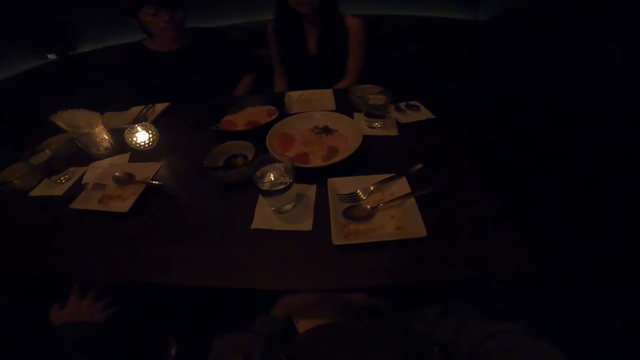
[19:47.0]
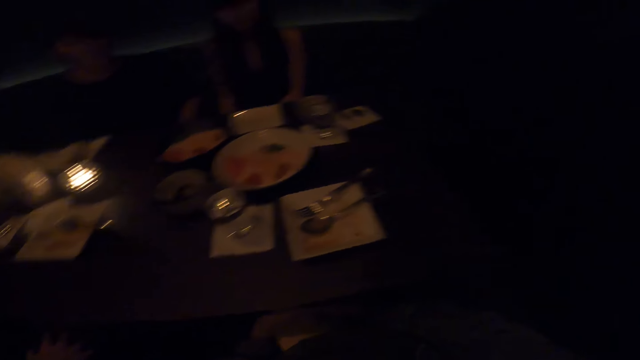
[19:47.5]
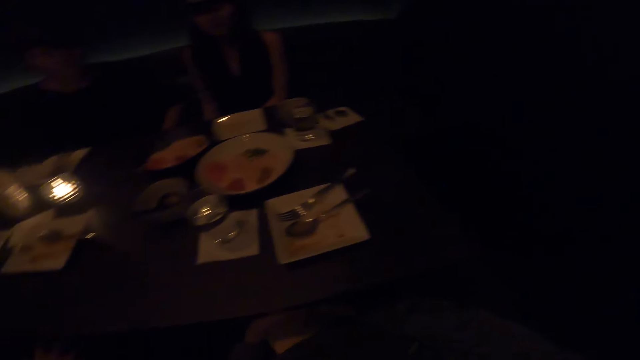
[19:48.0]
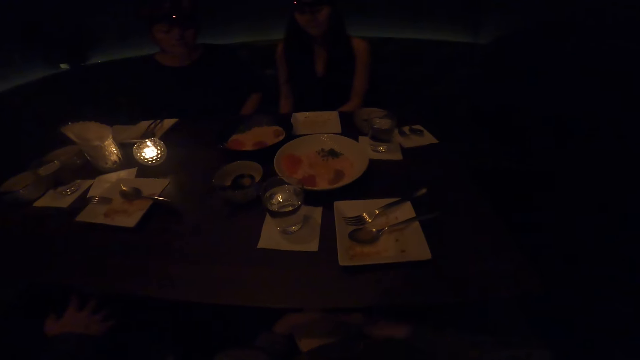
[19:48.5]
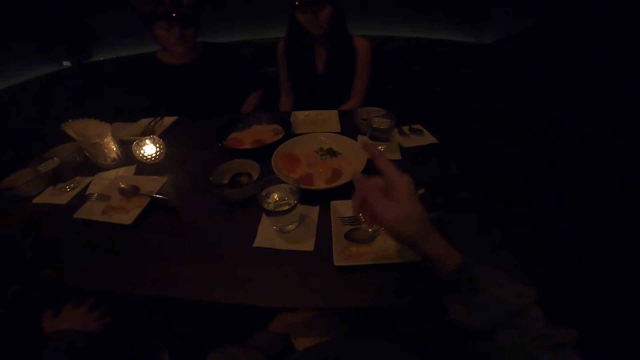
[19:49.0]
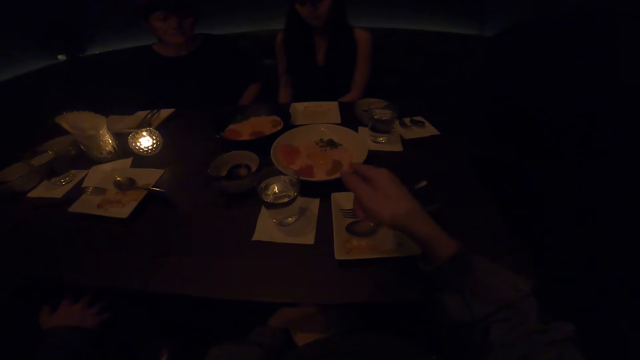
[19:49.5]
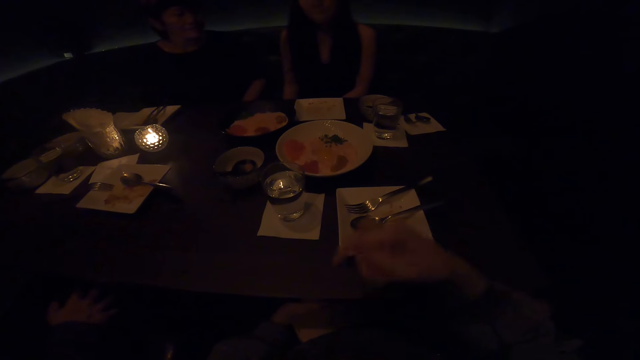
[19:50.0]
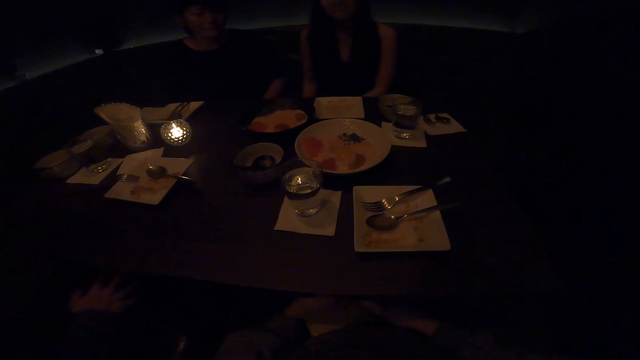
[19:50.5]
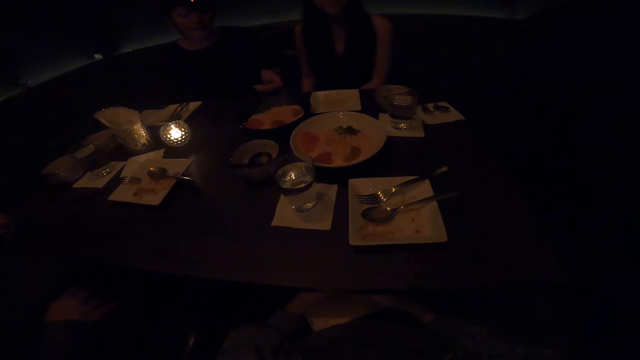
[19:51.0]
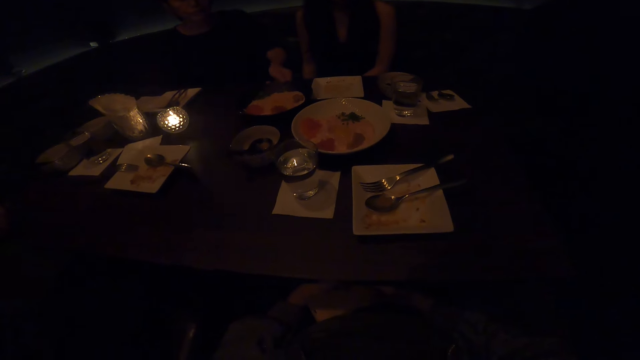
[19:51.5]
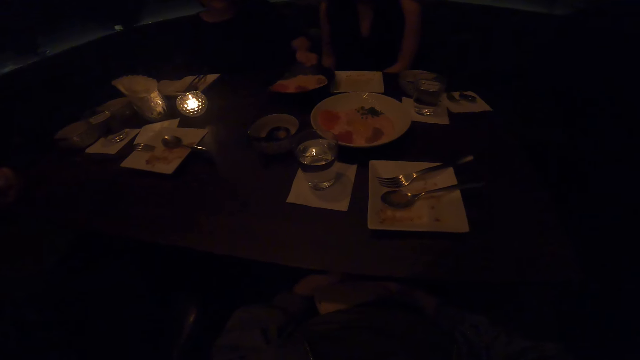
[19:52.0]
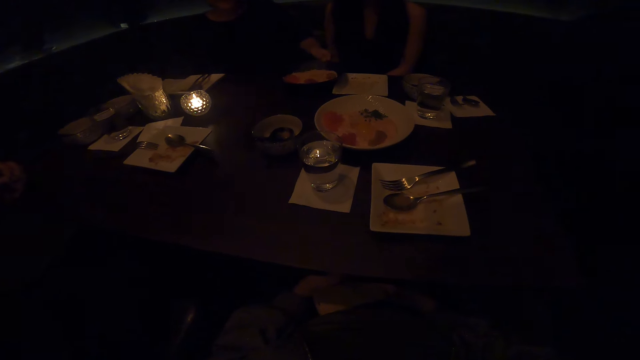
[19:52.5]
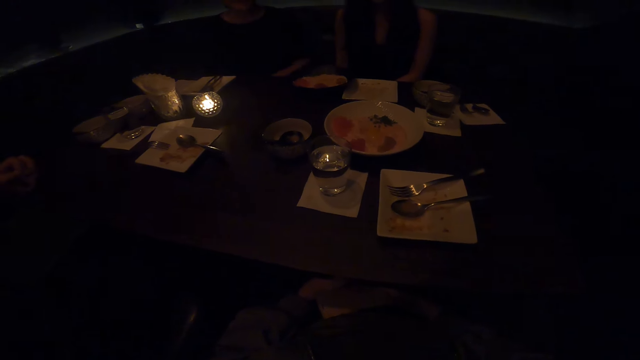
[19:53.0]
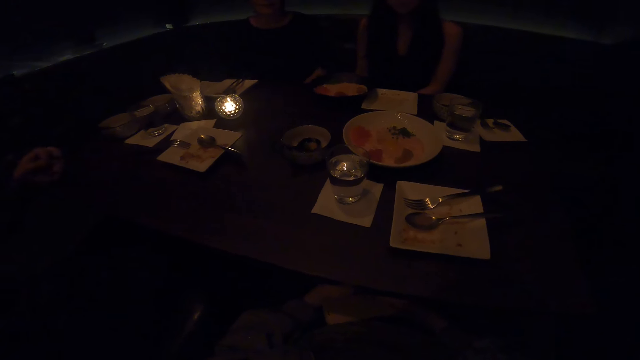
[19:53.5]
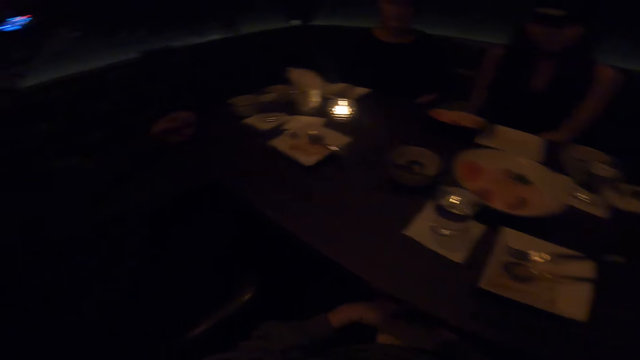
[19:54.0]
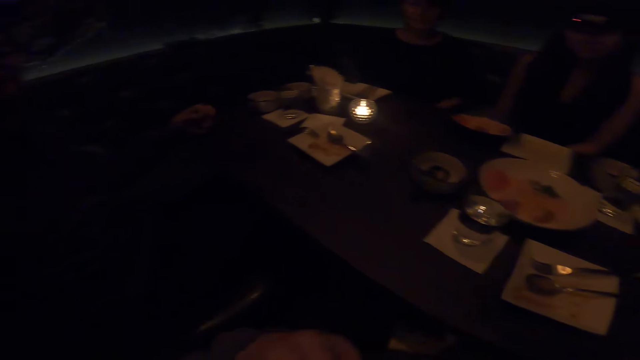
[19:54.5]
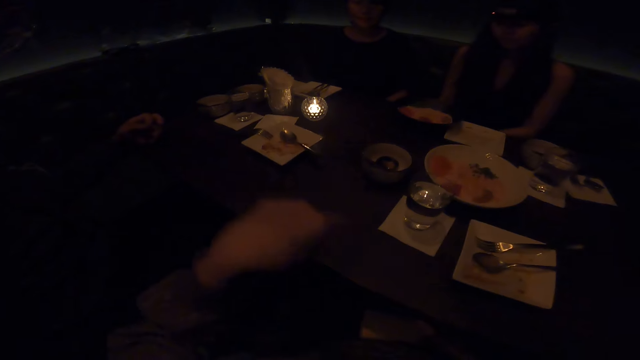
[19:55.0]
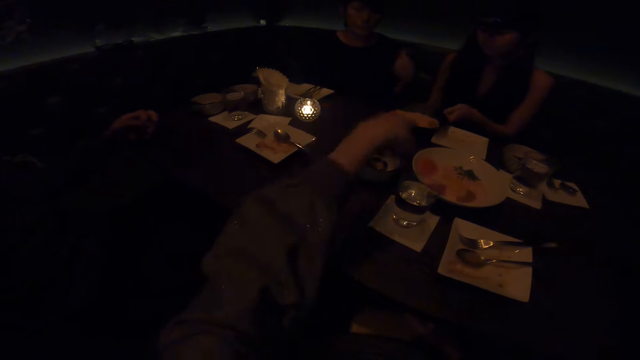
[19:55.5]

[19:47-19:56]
The camera wearer moves their hand. They converse with colleagues. A lady pulls a plate on the table. The camera wearer moves their hand.

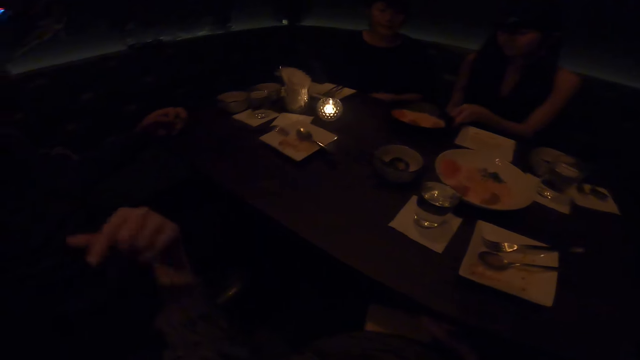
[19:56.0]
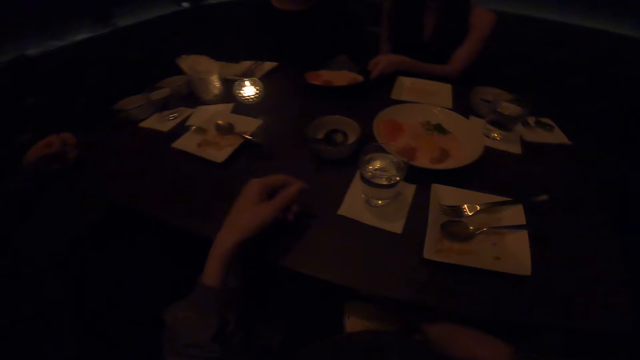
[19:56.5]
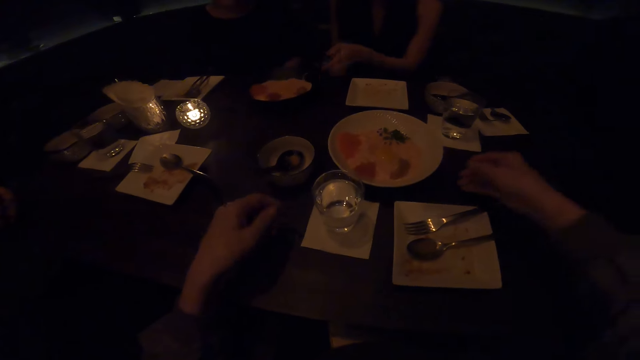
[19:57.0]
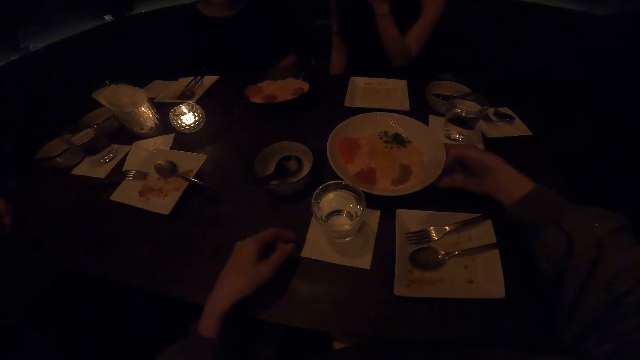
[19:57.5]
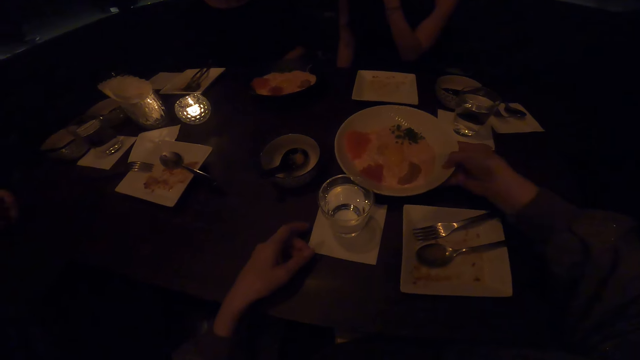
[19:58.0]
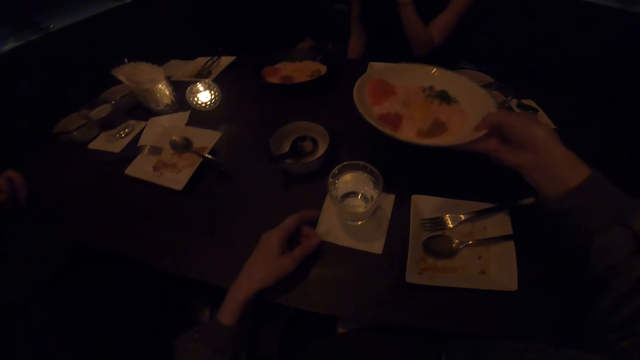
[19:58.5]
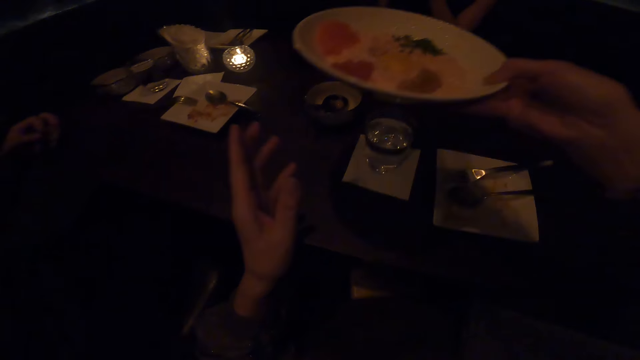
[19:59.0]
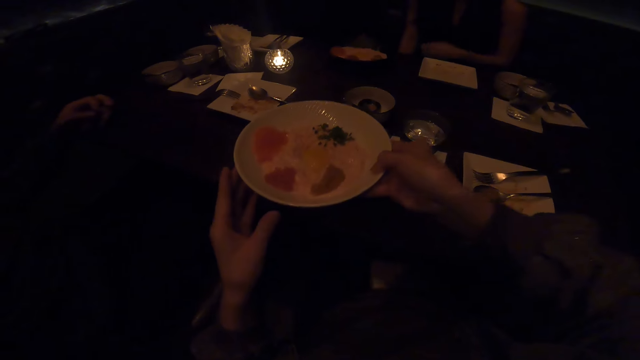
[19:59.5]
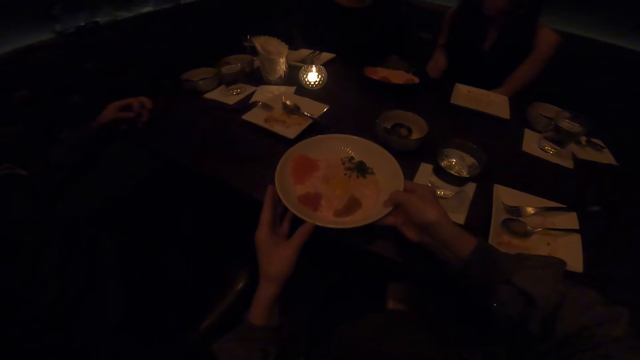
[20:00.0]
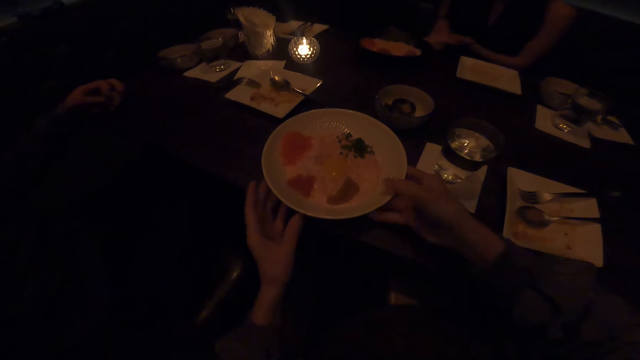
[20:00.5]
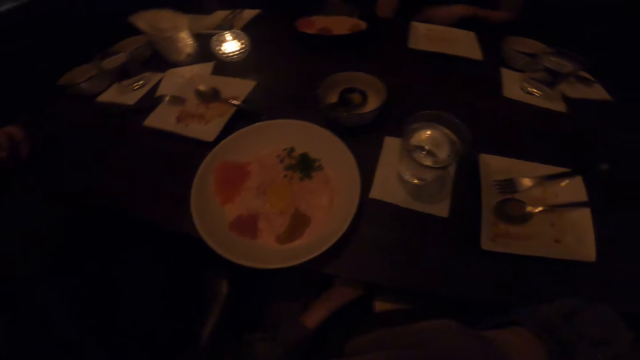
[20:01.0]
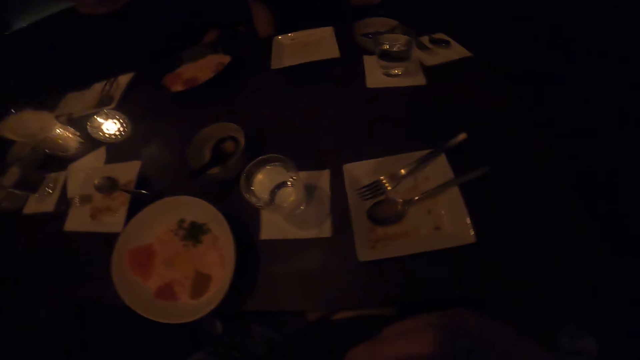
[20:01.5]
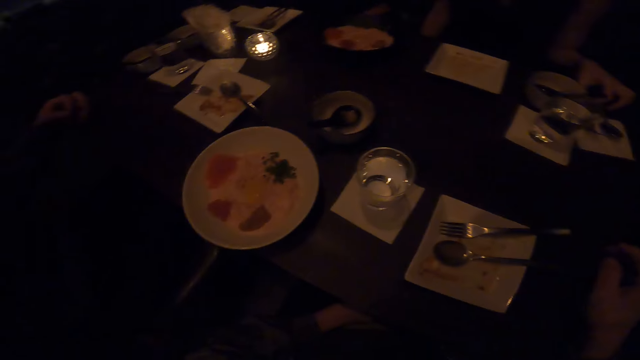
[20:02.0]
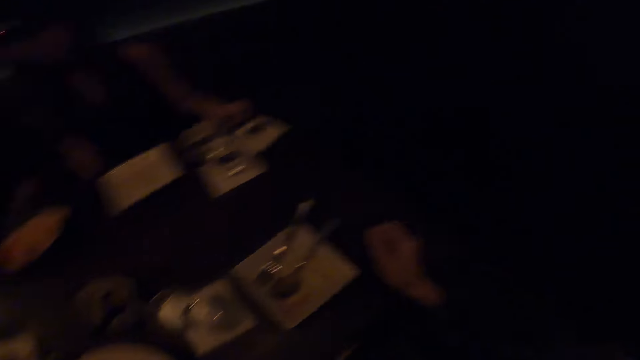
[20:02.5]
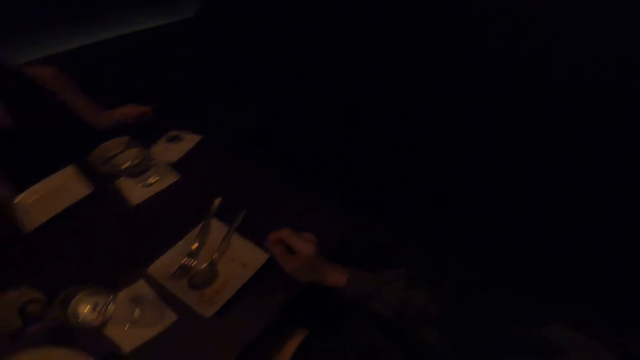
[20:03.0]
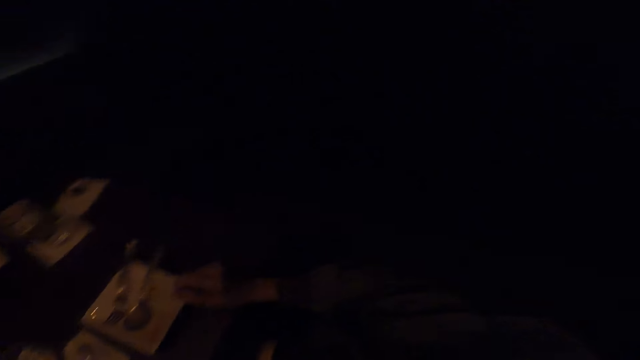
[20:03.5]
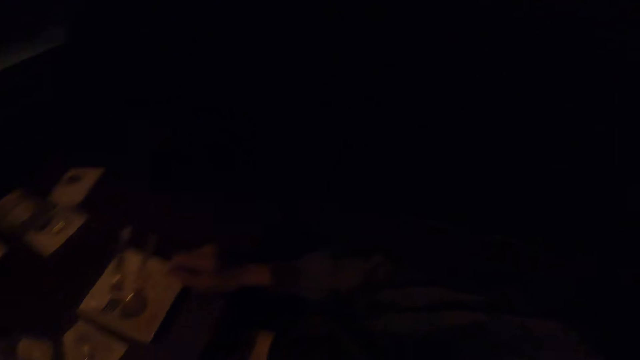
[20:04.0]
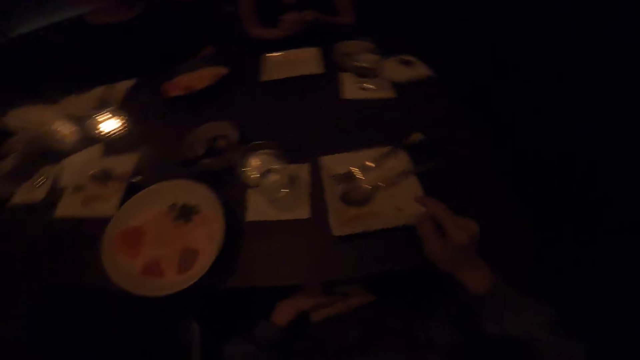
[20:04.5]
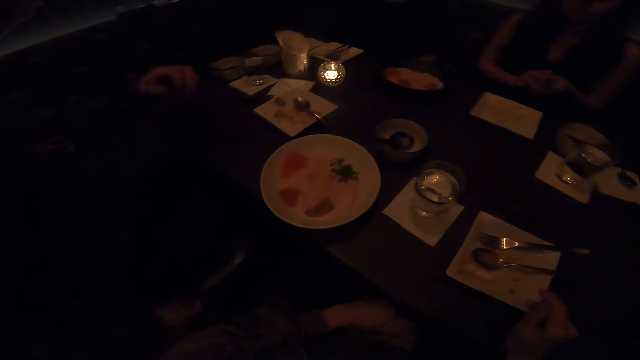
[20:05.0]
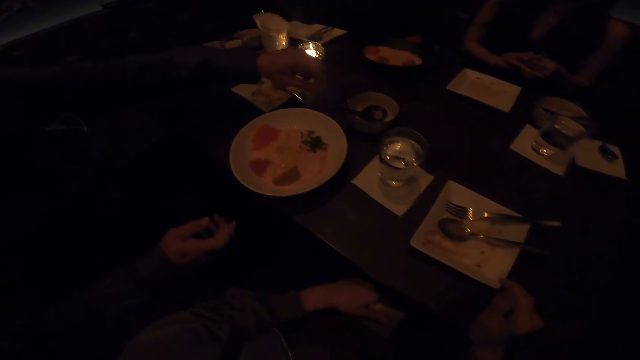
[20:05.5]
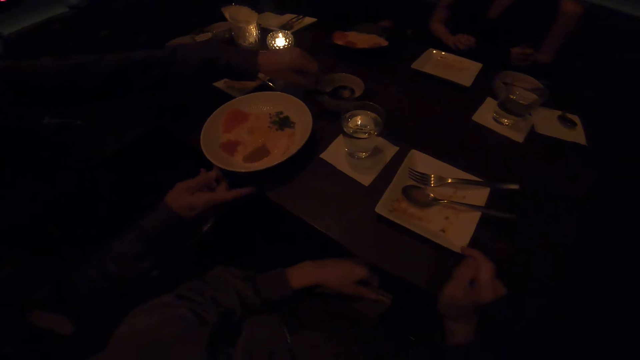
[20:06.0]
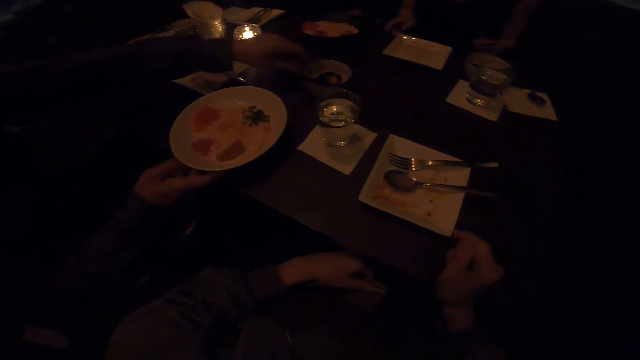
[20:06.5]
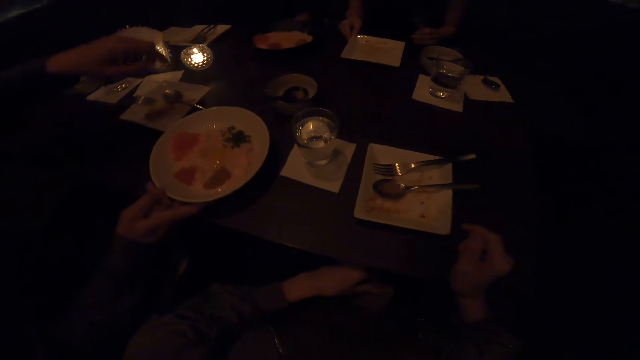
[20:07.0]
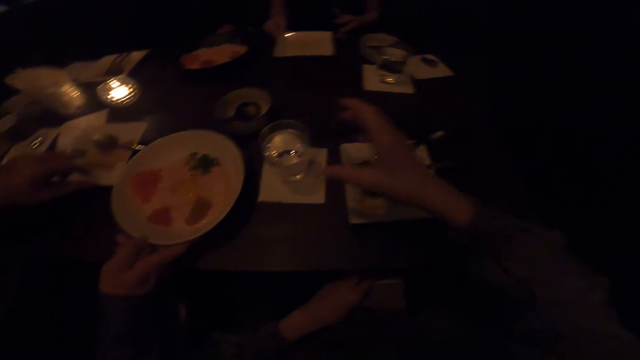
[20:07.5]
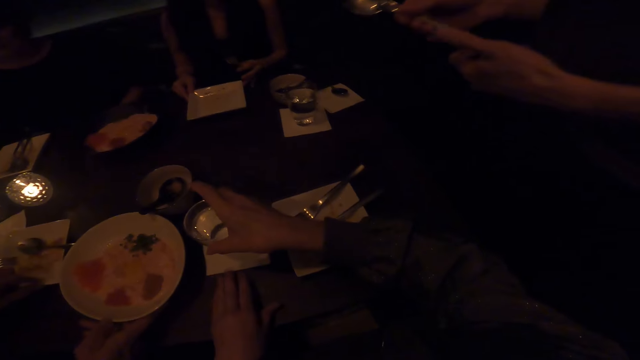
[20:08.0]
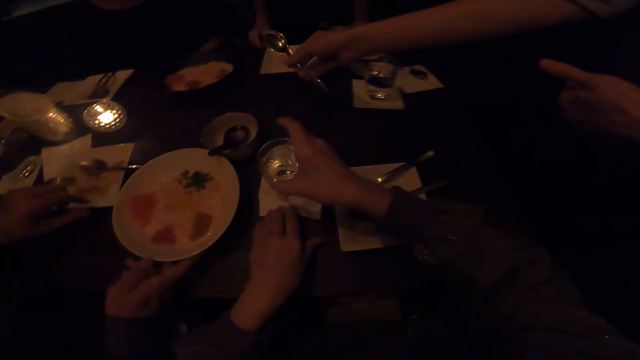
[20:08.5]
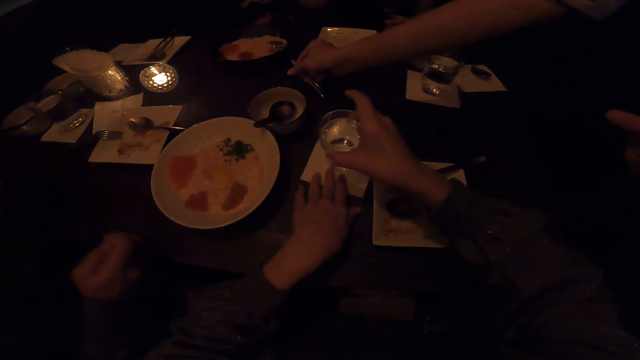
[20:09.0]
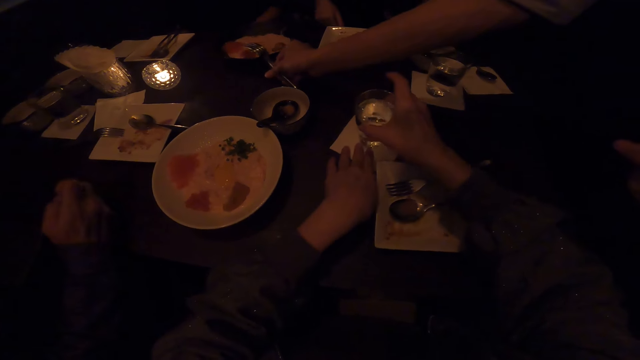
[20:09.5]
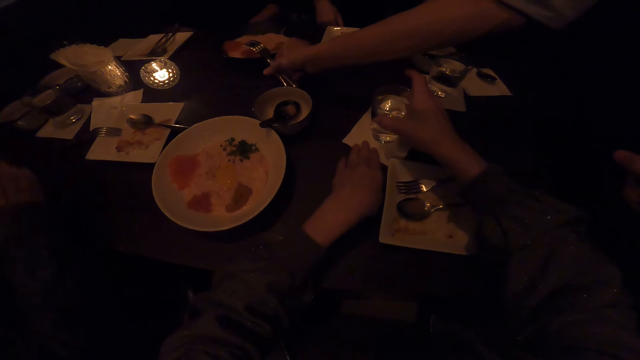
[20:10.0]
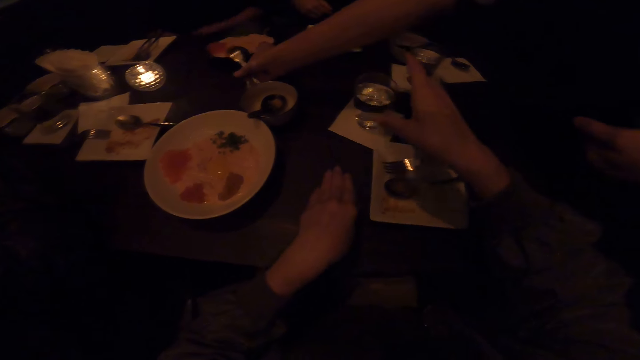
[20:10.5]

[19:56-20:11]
A lady pushes a plate on the table. The camera wearer carries a plate. They pick up the plate from the table. They place the plate on the table. They move their hand. A man pushes a bowl on the table and pushes a plate on the table. The lady pulls a plate on the table. The camera wearer pushes a glass on the table. A person places a spoon on the plate.
